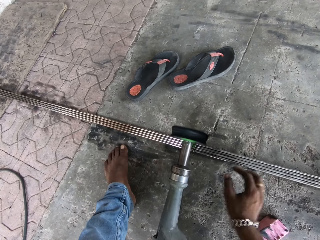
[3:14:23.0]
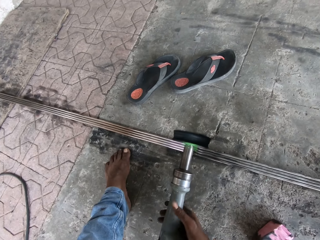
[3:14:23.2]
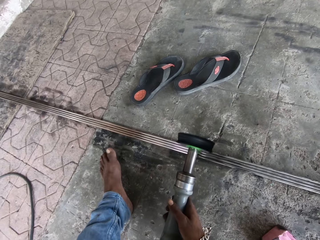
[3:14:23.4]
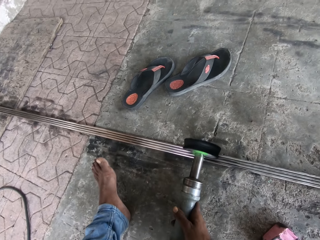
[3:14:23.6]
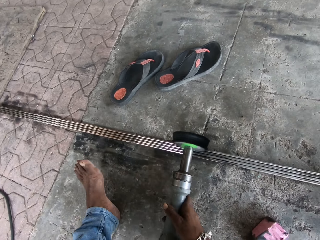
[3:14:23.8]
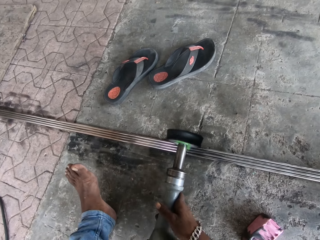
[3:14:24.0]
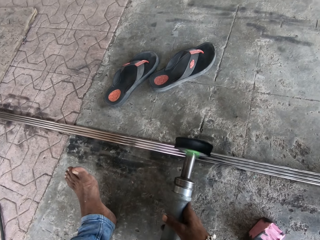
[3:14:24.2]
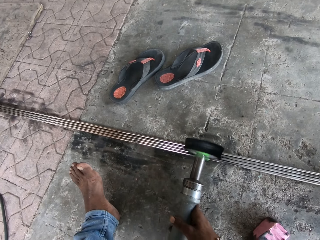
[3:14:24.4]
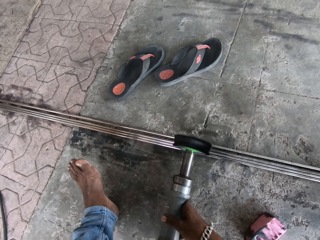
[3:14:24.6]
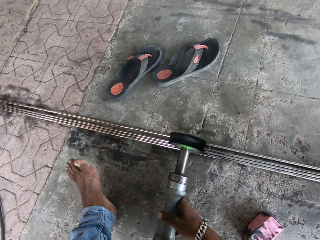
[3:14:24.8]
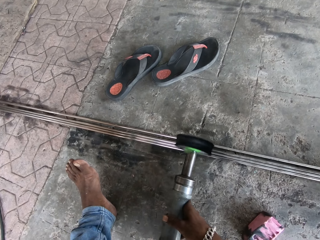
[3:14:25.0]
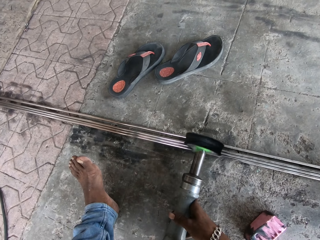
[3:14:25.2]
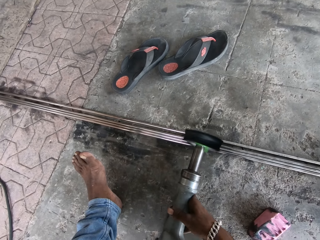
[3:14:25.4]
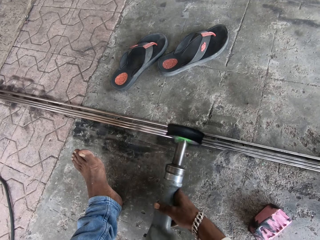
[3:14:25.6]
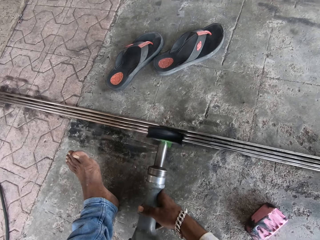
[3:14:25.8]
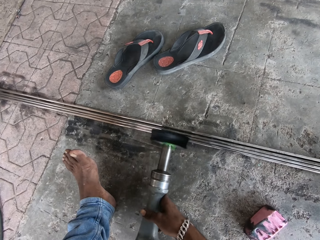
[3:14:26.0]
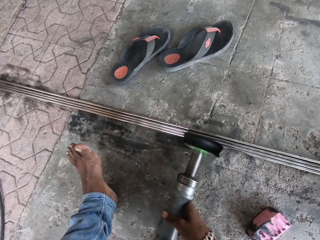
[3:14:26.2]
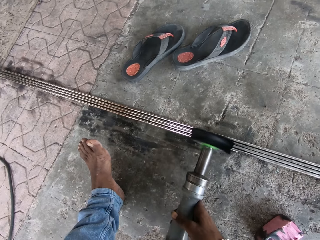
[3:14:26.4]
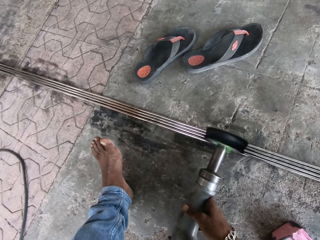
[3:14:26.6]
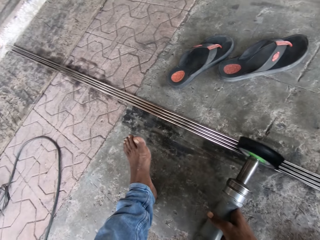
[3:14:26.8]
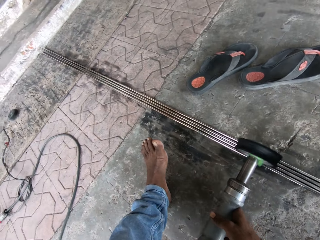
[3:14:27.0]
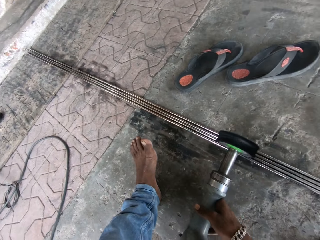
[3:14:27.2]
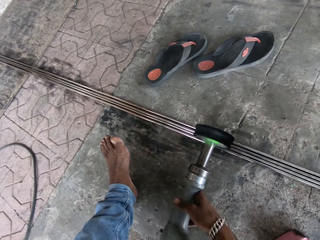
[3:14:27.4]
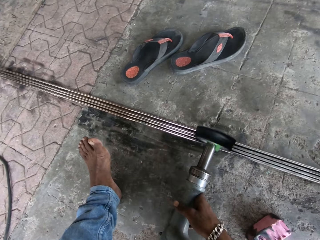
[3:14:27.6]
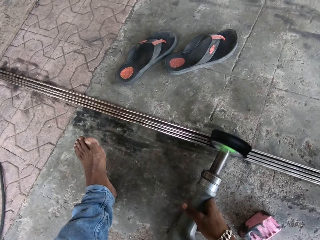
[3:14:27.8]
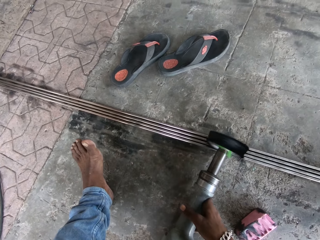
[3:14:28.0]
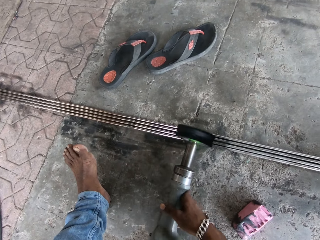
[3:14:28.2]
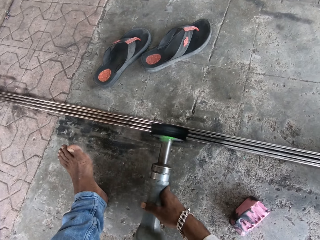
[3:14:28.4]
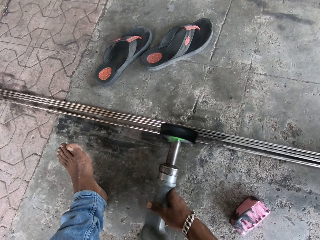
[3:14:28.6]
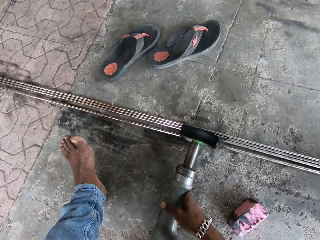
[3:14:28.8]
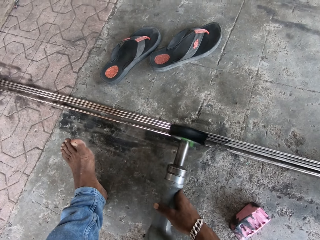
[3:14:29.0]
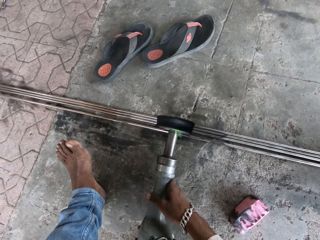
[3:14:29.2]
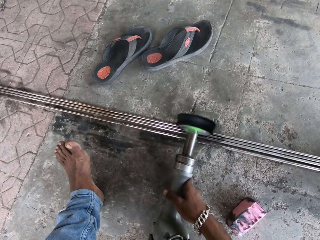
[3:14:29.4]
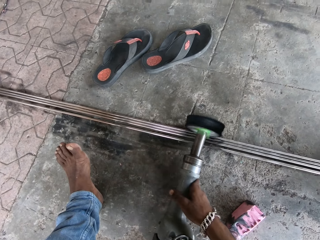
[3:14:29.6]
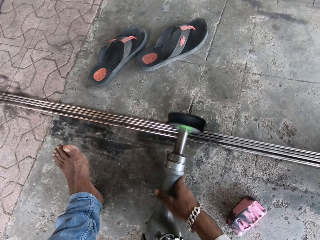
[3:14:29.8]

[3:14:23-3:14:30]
The camera wearer holds the straight grinder. They polish the metal rods with the straight grinder.

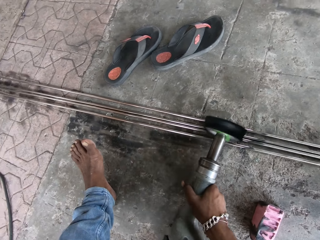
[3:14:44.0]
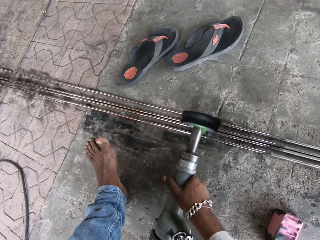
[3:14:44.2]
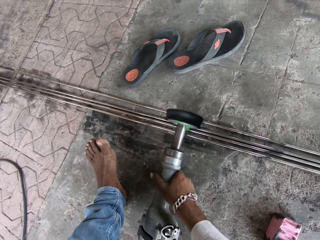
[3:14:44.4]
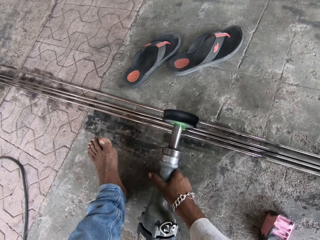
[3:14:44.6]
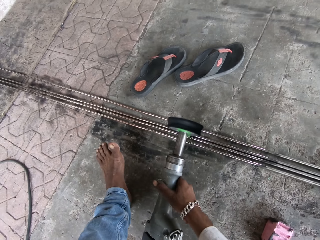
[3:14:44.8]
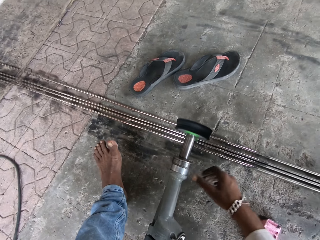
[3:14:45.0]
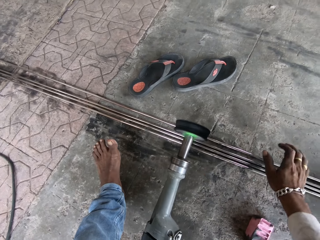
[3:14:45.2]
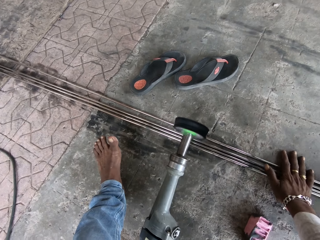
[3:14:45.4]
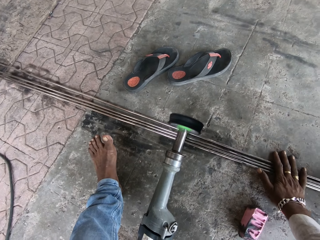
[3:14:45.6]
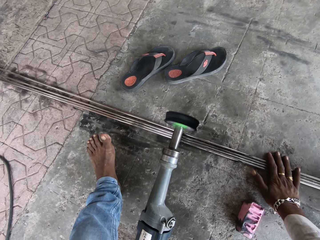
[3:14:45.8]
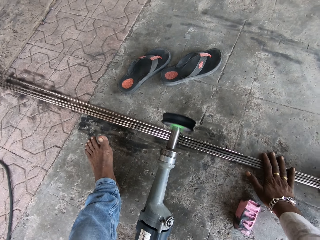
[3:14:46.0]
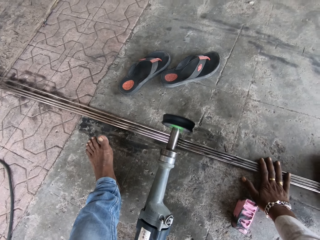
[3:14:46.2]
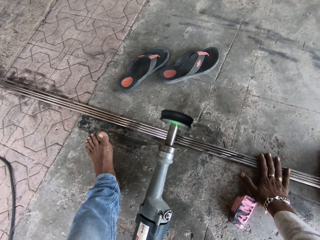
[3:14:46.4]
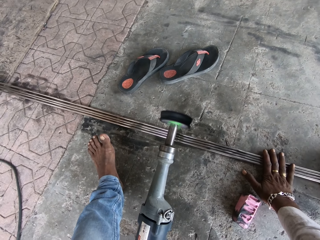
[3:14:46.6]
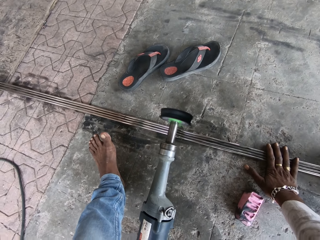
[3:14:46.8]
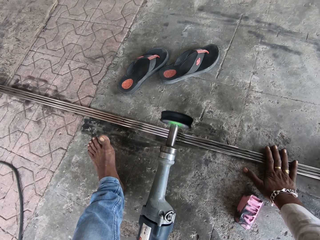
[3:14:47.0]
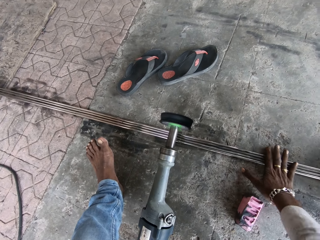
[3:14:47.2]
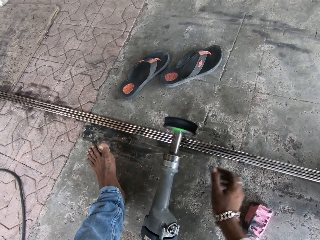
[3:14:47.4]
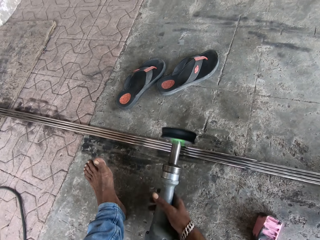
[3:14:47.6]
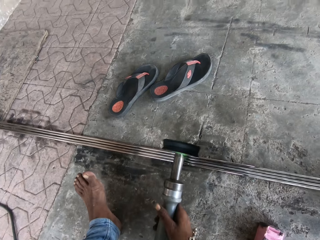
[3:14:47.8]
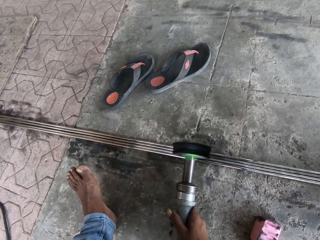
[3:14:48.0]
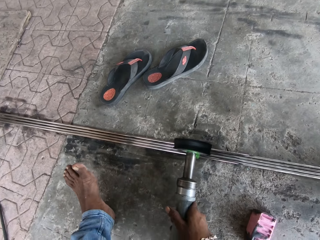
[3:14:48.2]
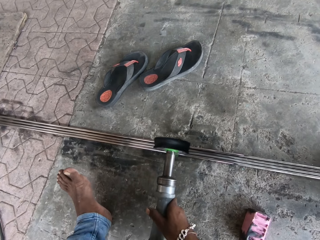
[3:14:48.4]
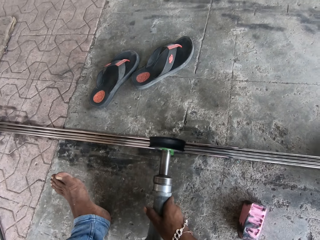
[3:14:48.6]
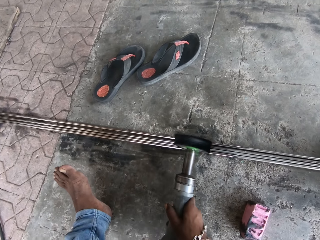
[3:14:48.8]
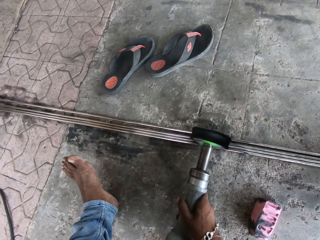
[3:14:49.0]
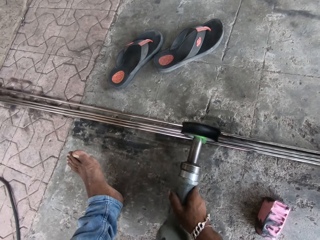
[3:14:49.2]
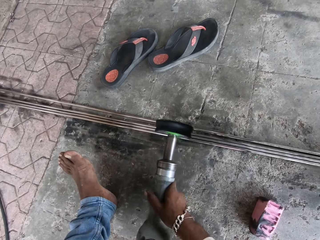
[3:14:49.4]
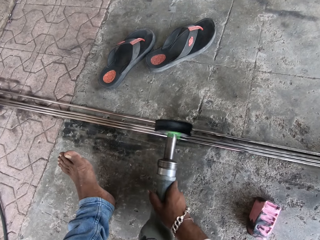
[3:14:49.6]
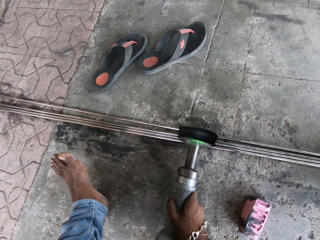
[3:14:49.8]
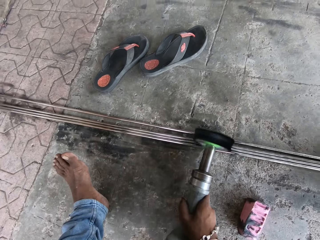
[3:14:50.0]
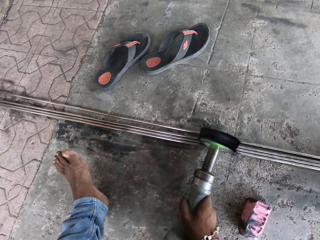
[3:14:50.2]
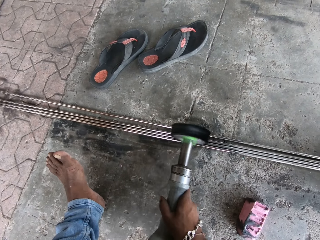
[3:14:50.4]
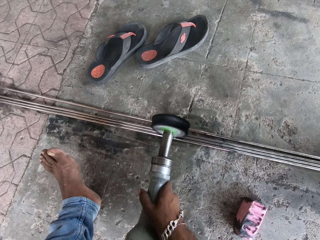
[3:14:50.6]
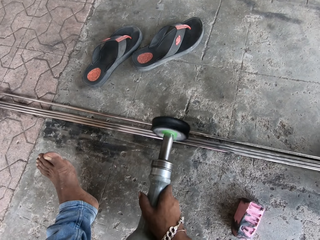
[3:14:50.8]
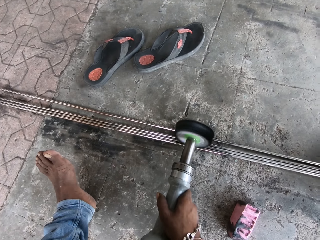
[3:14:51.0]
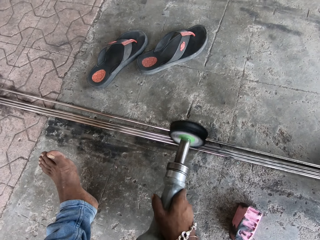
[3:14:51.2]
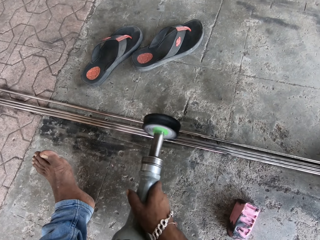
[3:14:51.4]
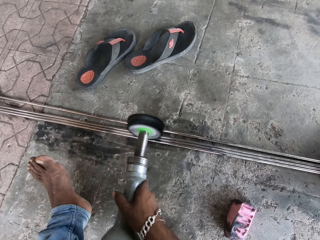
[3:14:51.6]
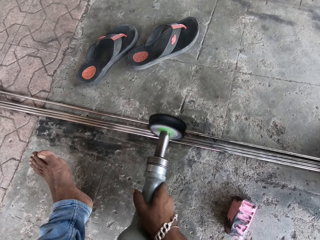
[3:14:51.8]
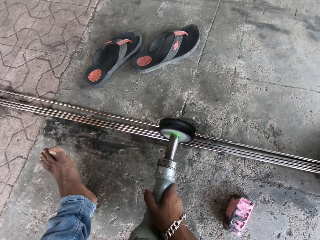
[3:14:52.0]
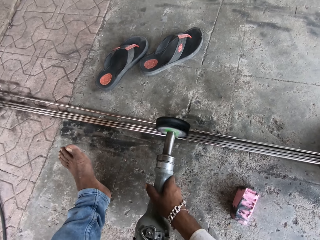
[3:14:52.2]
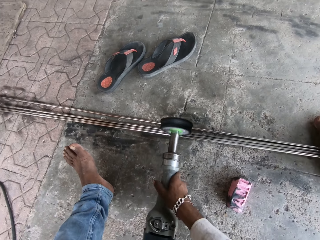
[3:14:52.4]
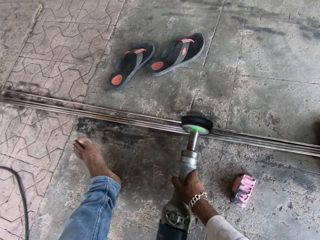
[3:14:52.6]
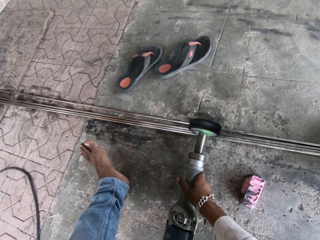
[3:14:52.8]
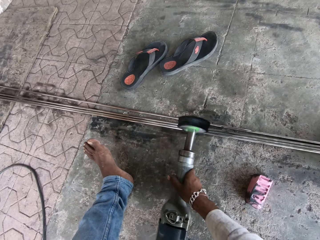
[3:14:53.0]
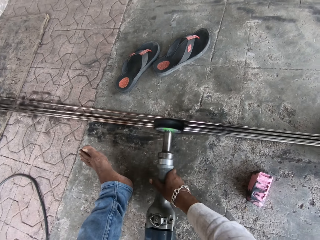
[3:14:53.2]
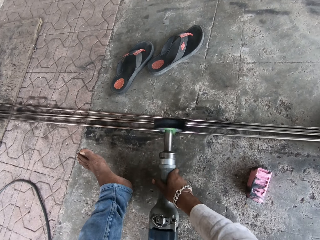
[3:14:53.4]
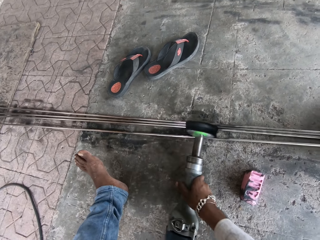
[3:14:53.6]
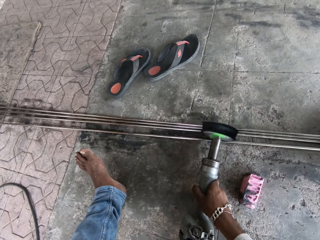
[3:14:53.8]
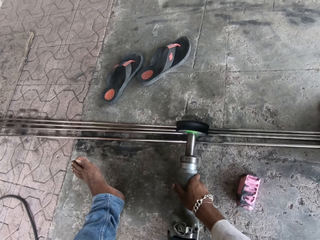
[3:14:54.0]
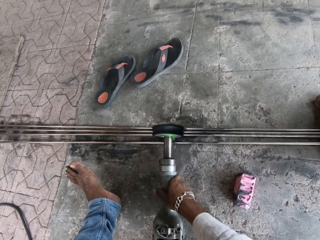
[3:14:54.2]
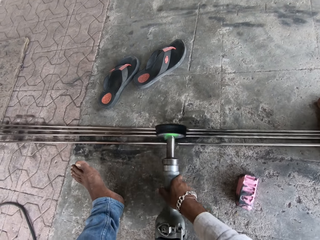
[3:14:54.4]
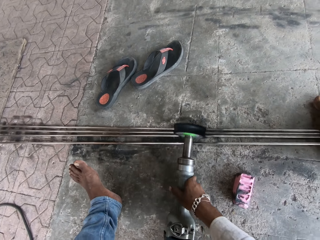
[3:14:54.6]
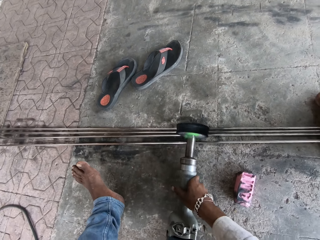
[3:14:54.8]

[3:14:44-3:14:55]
The camera wearer adjusts the rods together with the right hand. They pull the metals together. They hold the straight grinder and polish the metal rods with the straight grinder.

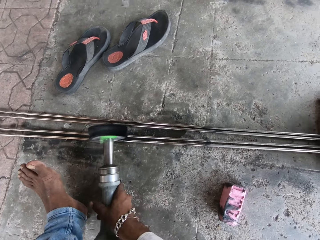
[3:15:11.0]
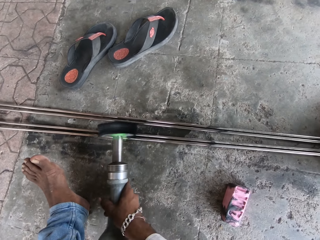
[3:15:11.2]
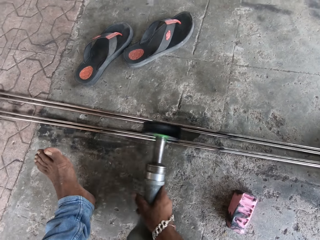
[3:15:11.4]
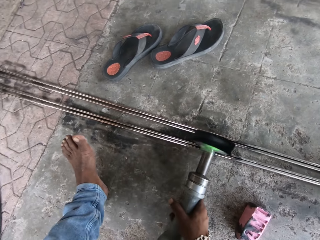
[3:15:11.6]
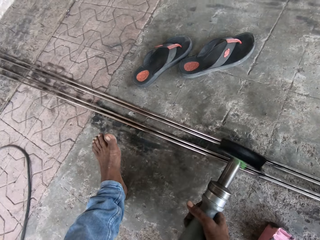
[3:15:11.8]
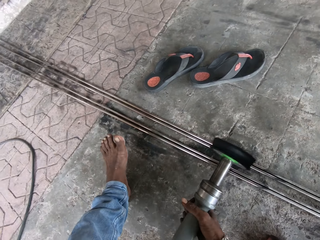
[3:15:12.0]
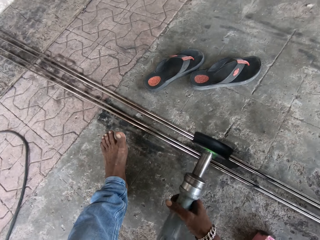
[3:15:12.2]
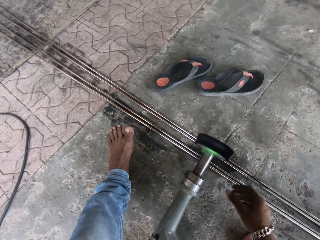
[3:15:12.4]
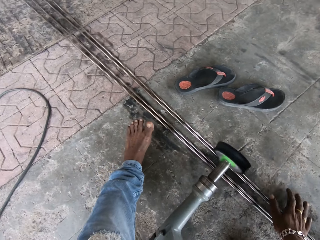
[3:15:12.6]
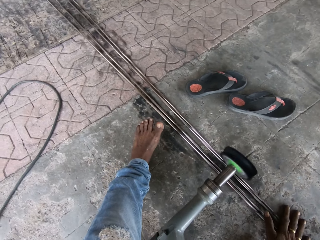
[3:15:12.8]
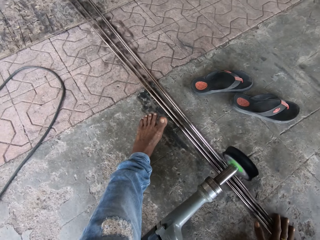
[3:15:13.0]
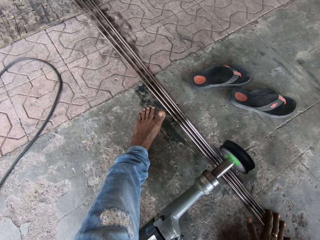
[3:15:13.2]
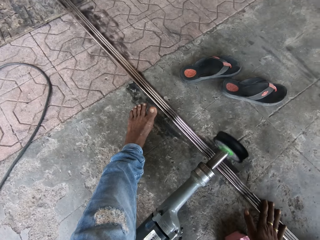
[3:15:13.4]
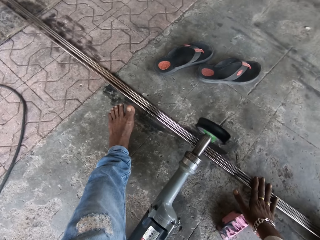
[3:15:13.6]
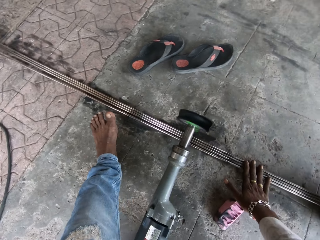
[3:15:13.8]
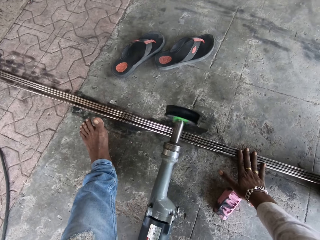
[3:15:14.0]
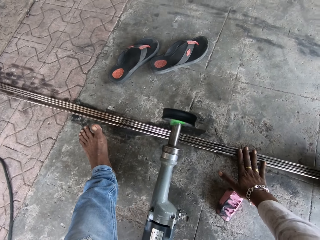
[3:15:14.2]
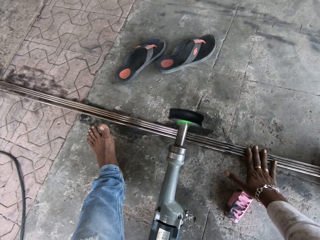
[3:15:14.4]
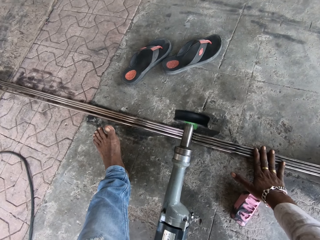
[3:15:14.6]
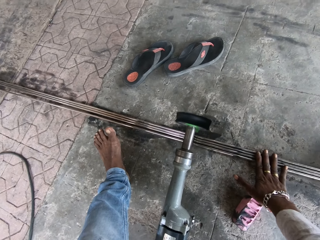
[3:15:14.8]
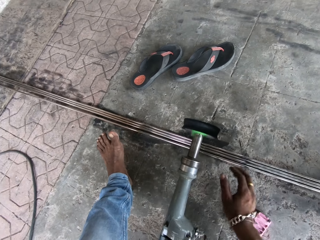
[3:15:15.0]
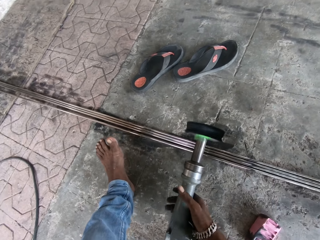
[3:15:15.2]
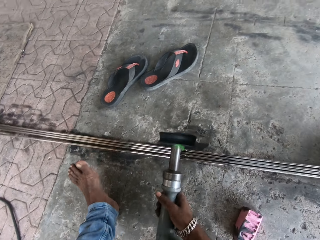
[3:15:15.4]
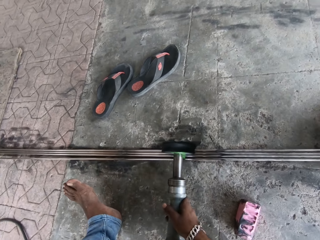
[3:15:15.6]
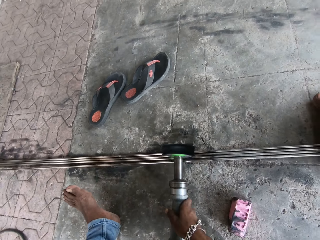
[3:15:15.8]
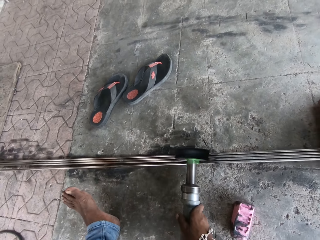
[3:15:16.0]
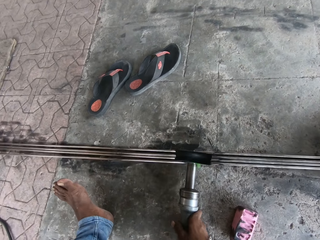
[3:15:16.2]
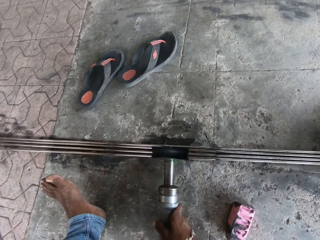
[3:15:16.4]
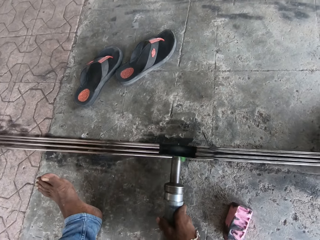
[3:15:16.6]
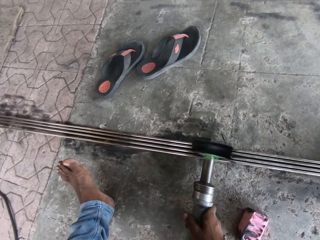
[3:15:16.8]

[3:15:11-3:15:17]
The camera wearer adjusts the rods together with the right hand. They hold the straight grinder.
